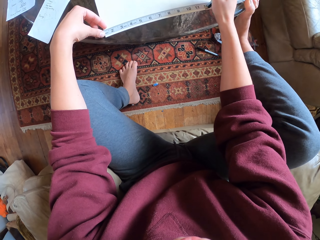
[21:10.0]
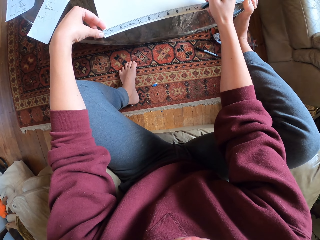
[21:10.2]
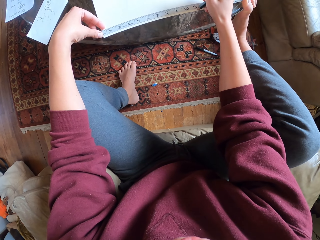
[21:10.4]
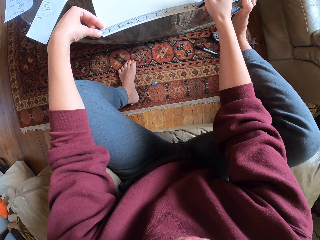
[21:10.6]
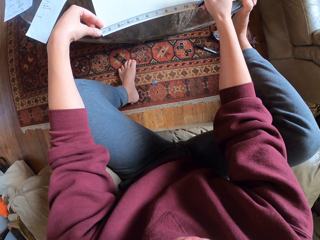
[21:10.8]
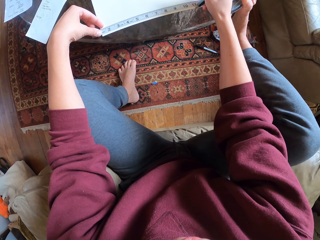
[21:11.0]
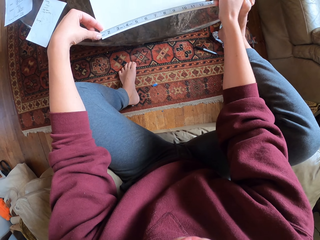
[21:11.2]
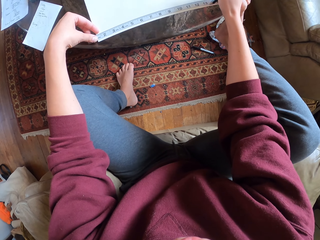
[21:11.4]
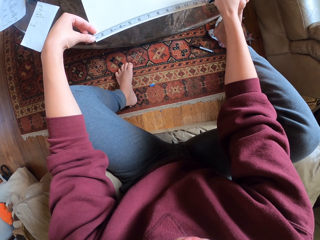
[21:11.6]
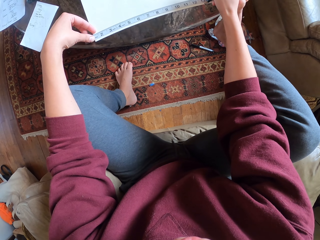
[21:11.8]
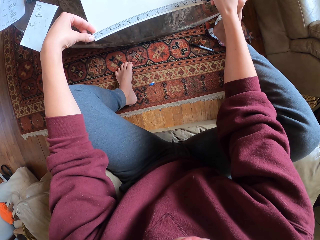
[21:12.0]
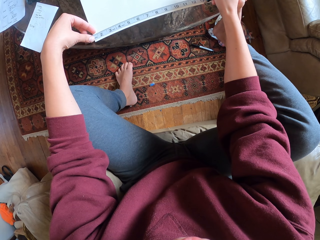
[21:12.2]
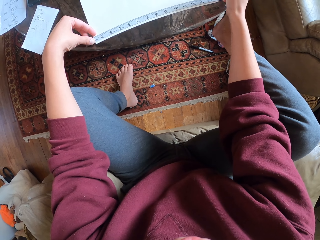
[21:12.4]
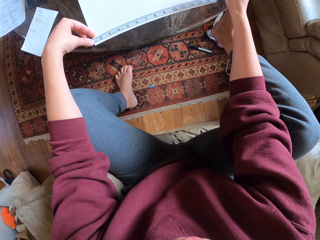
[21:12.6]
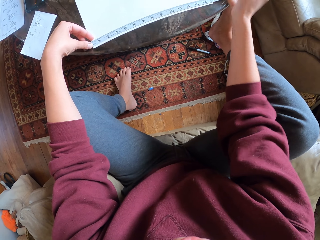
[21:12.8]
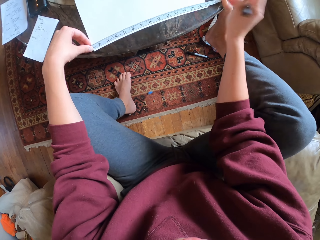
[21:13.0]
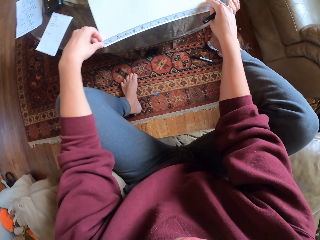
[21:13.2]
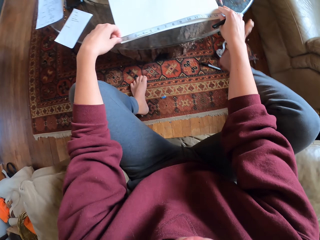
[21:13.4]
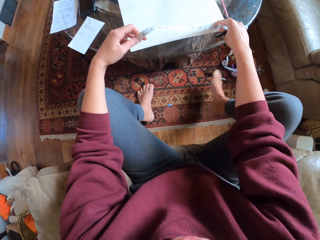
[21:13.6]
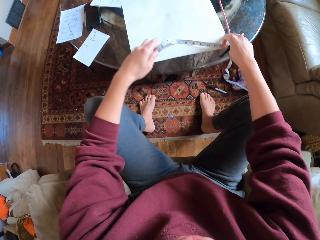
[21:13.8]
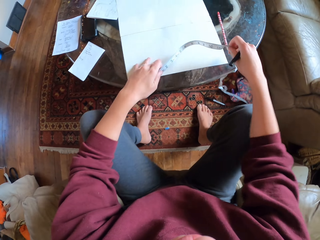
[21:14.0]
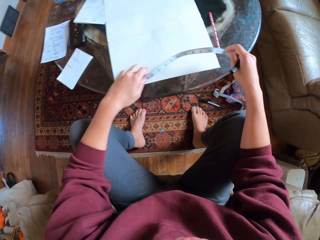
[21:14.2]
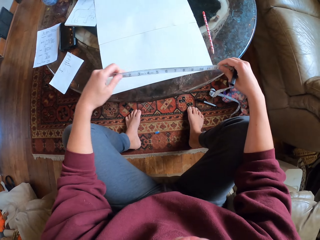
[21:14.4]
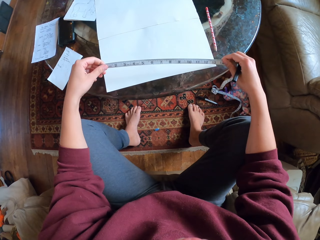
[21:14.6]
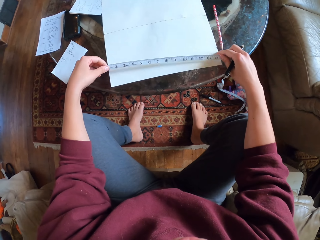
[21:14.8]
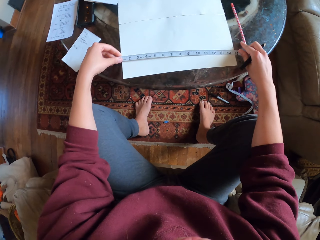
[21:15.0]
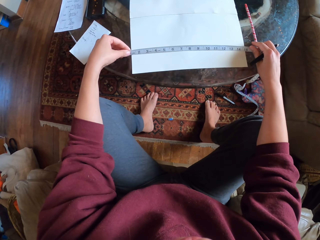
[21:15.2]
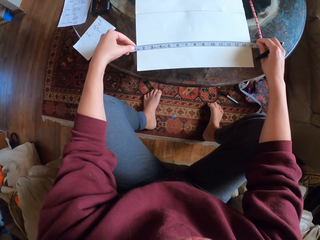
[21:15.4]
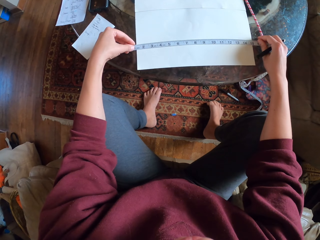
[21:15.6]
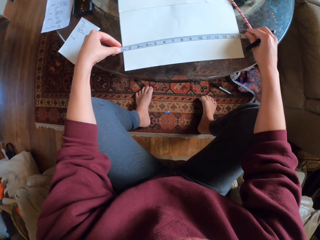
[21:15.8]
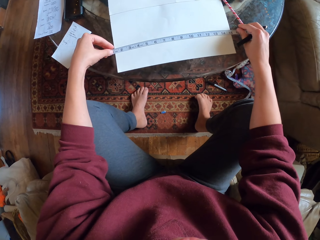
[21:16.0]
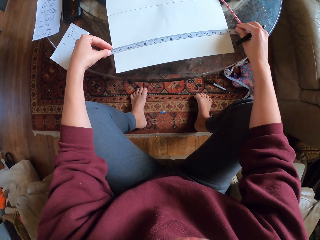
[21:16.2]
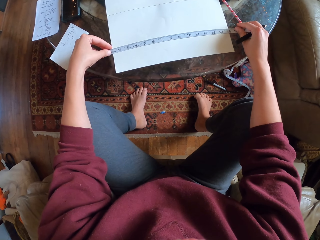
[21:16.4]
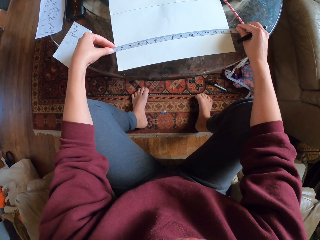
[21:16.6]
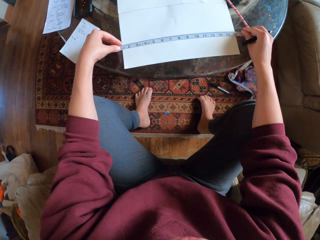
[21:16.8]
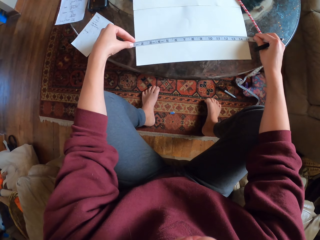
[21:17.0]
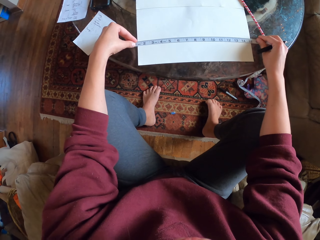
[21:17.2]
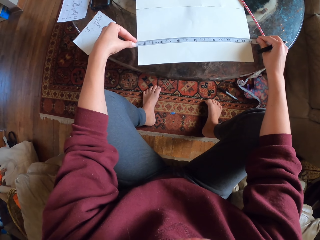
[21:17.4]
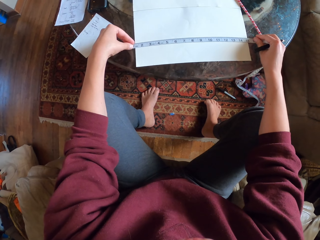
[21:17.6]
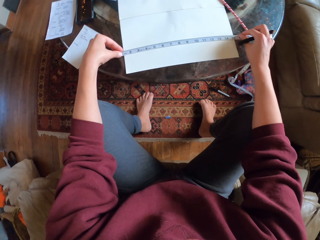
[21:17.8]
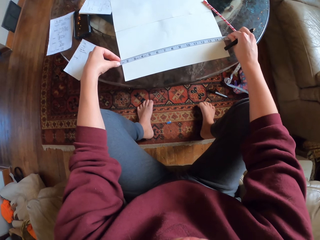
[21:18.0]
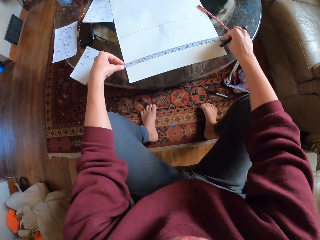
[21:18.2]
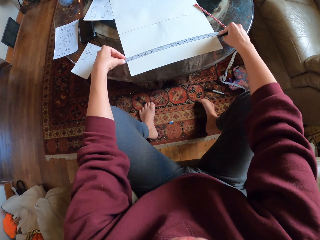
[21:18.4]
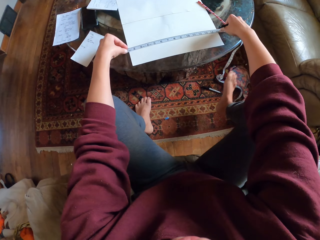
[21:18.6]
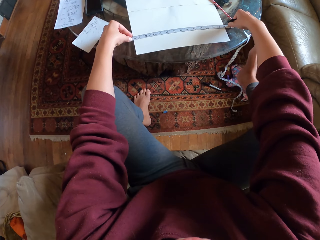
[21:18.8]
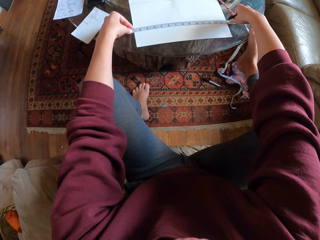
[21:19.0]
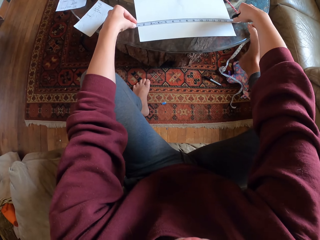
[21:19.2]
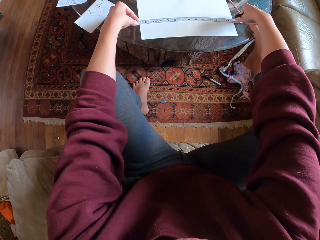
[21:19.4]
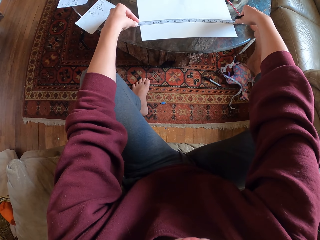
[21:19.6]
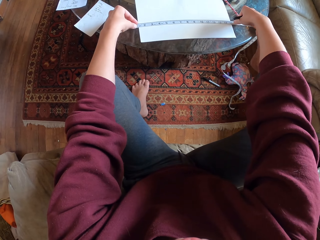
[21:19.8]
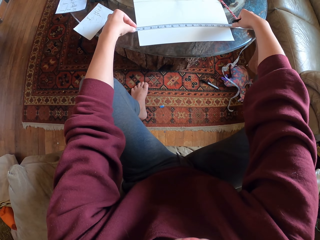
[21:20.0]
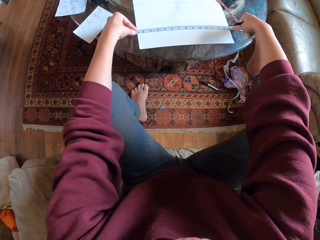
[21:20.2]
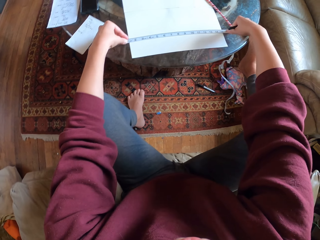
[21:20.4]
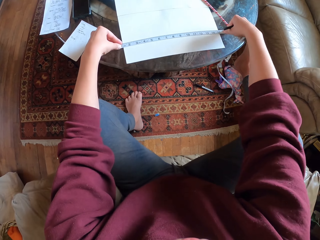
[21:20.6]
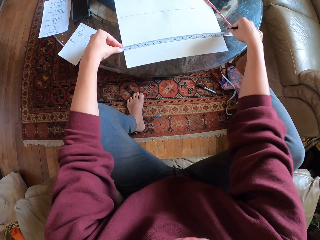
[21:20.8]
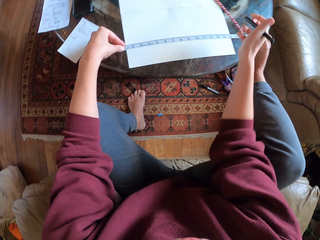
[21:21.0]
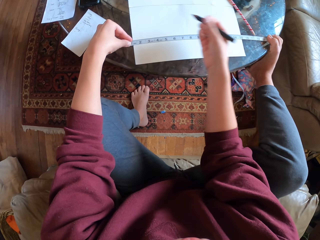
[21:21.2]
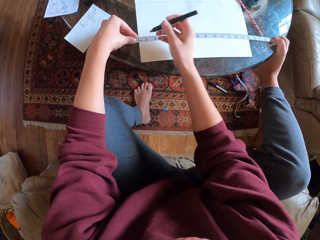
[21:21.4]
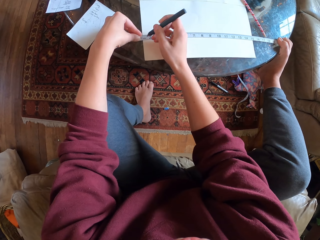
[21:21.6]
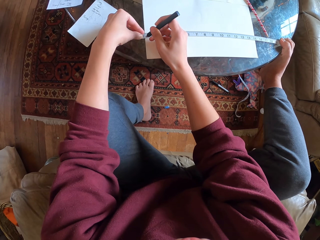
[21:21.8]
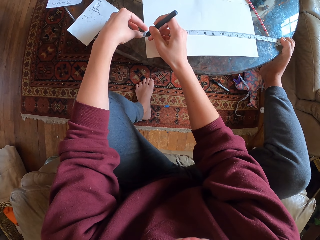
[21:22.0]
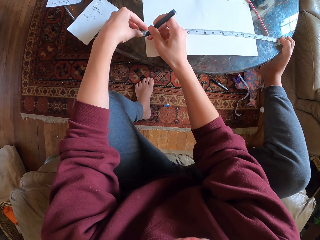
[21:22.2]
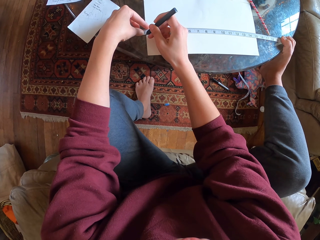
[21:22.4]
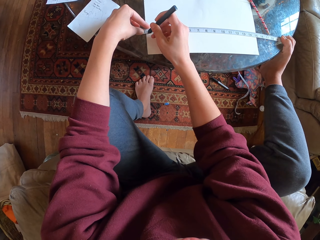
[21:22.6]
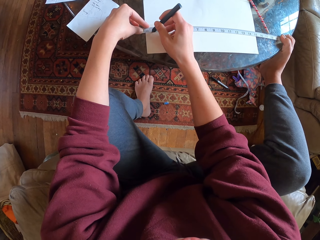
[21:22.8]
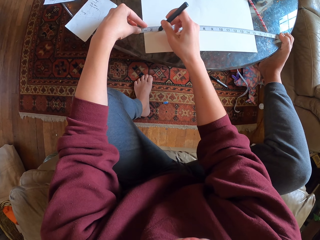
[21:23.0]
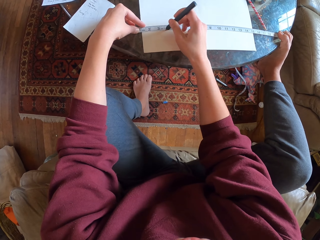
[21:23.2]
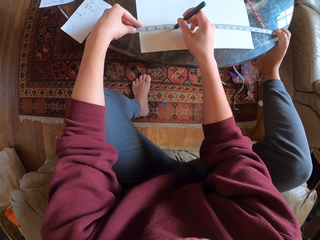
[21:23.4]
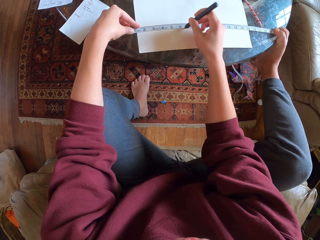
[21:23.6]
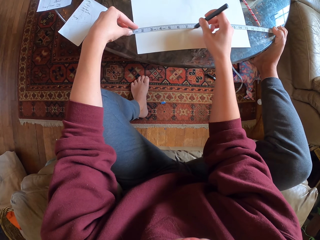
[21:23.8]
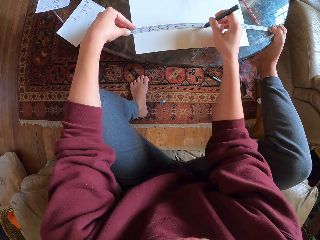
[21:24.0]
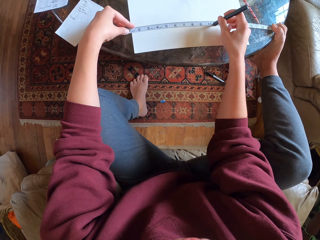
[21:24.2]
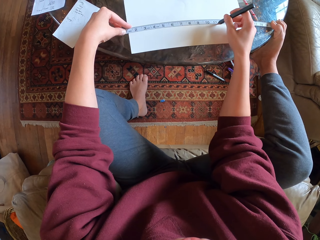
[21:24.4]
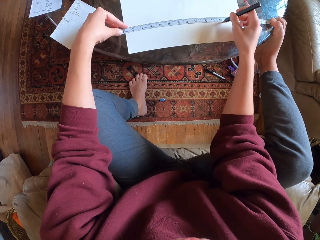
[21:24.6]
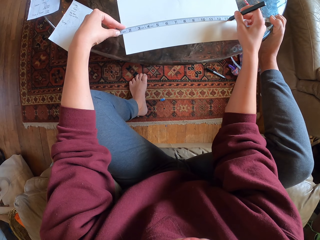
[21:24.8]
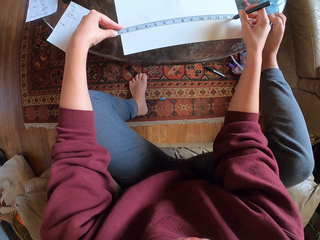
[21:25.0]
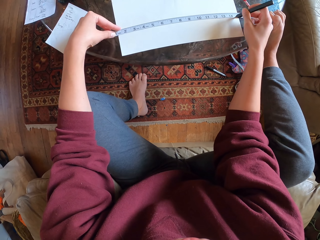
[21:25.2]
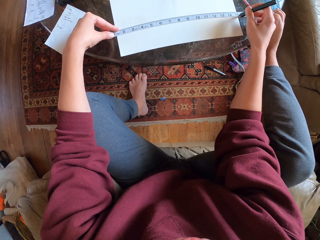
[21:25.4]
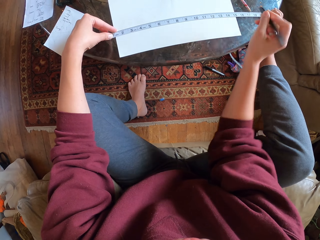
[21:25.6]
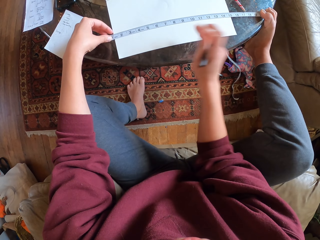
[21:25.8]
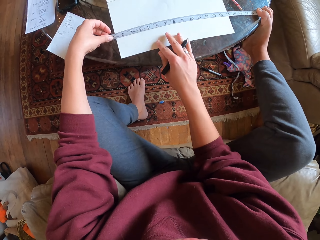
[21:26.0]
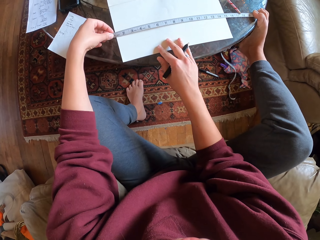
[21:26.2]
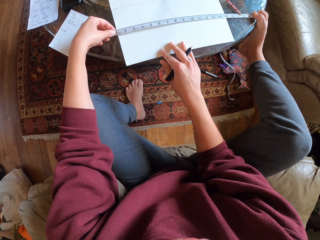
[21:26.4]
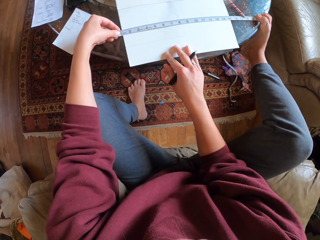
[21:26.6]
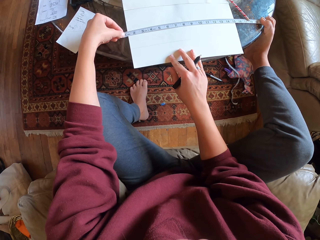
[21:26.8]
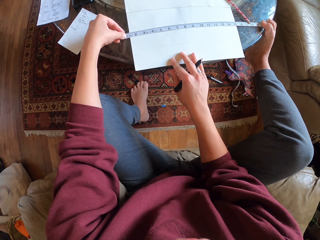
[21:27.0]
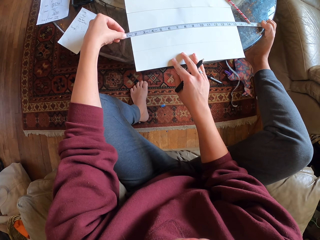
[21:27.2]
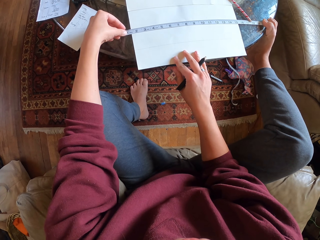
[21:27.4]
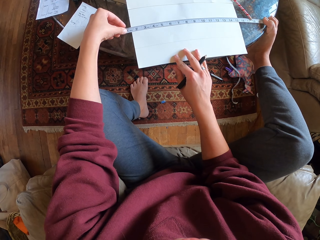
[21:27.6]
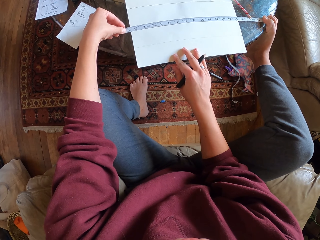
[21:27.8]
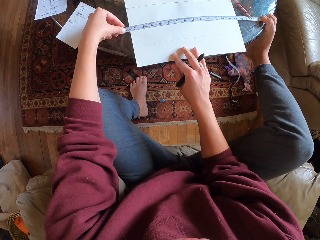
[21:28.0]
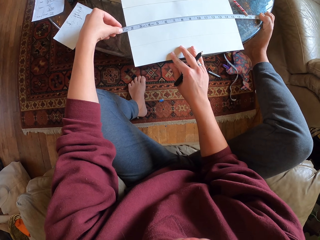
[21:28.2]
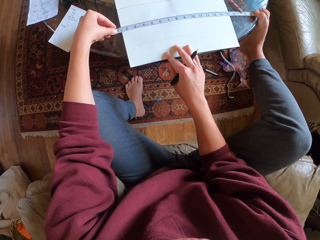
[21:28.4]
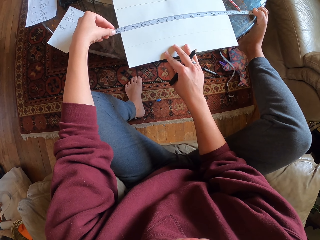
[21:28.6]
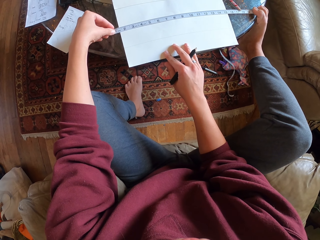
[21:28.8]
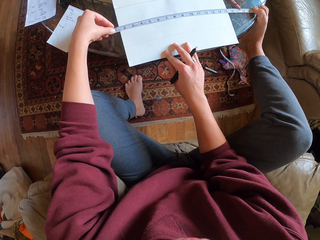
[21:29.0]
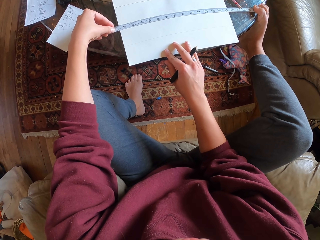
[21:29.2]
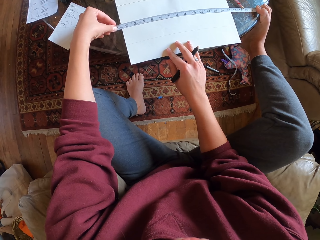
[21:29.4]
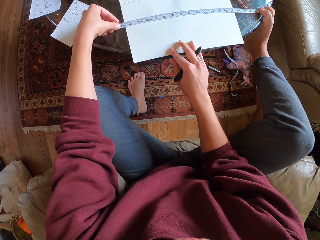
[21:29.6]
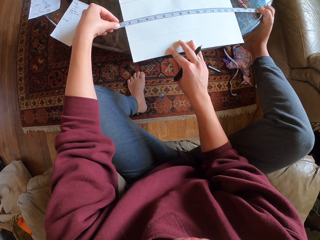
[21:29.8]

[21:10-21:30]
The camera wearer removes a leg from the table. They measure the drawing paper with a measuring tape. They hold the measuring tape with the leg. They draw a line horizontally on the drawing paper. They pull the paper back slowly.

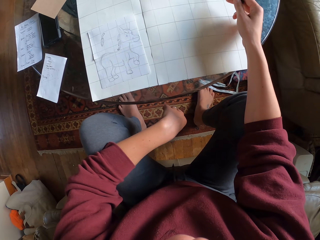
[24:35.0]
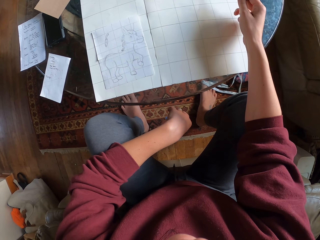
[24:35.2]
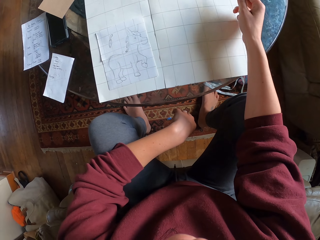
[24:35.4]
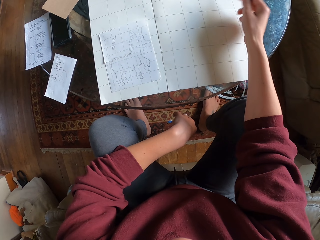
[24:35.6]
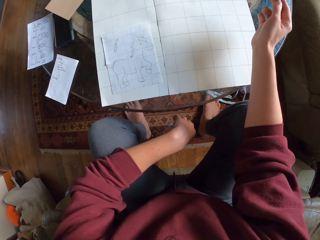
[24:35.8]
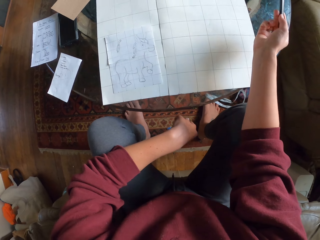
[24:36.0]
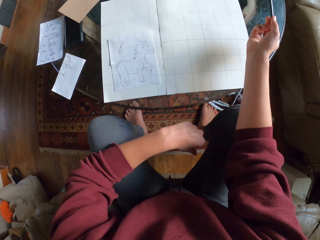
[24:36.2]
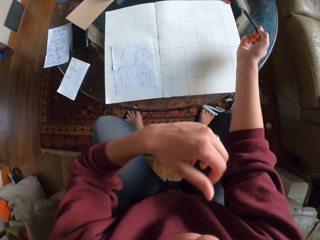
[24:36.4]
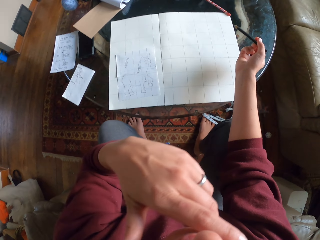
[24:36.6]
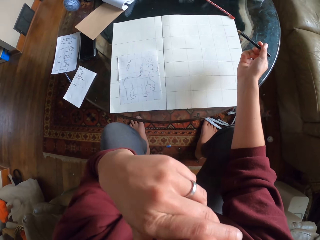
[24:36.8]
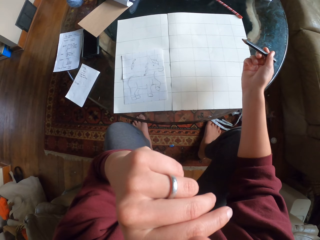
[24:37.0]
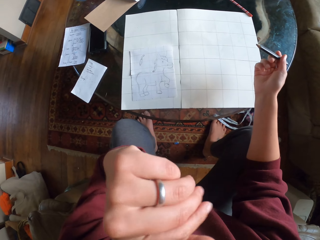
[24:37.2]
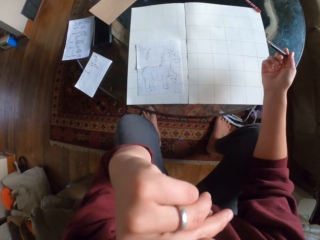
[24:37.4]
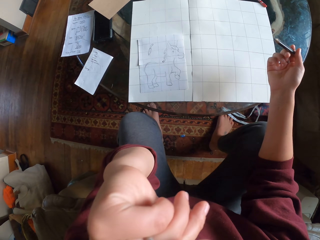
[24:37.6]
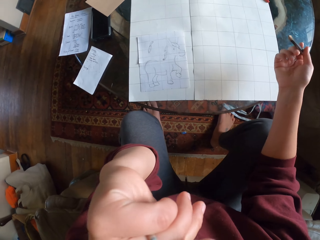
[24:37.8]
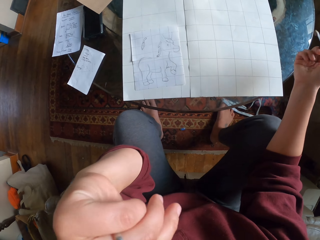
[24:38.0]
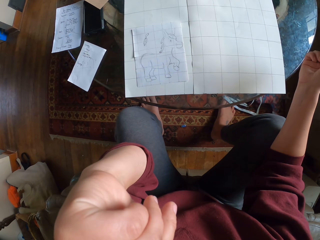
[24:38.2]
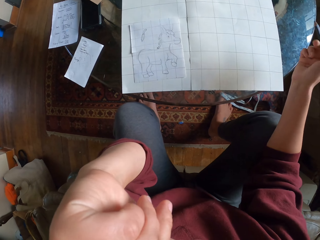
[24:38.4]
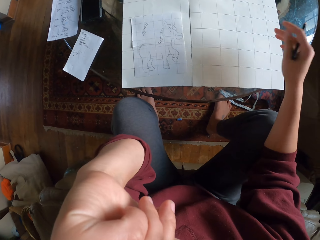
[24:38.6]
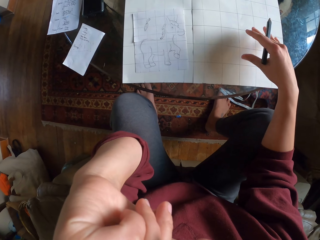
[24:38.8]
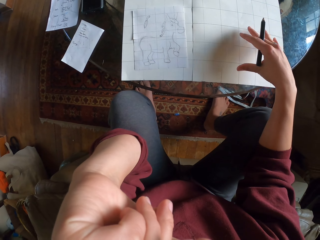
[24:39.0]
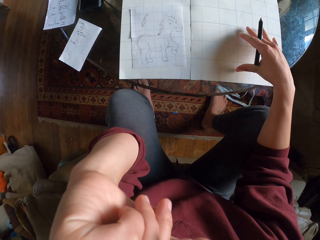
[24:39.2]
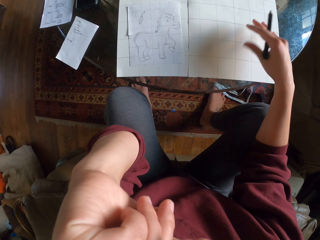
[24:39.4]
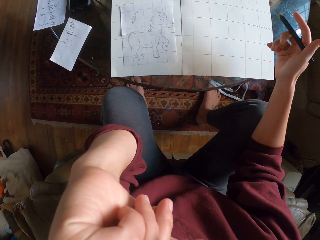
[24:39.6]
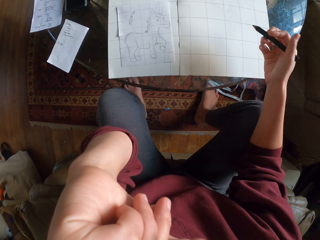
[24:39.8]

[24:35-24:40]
The camera wearer places his hand on his chin.
